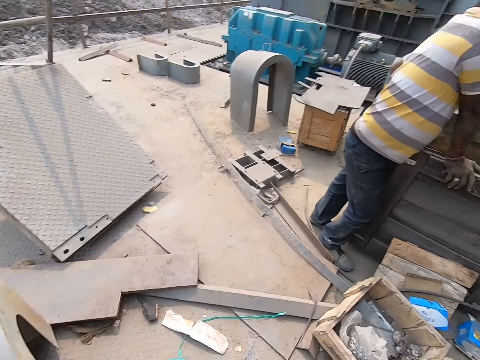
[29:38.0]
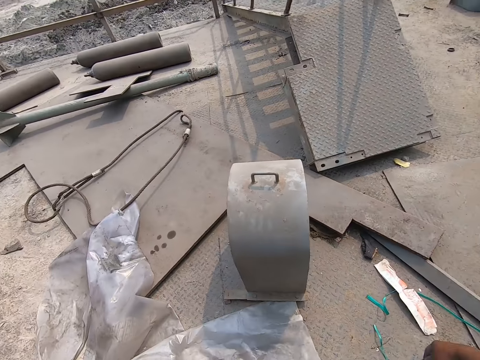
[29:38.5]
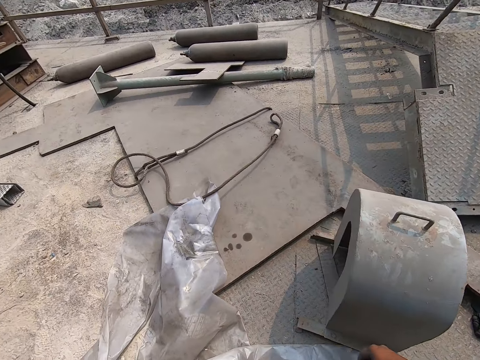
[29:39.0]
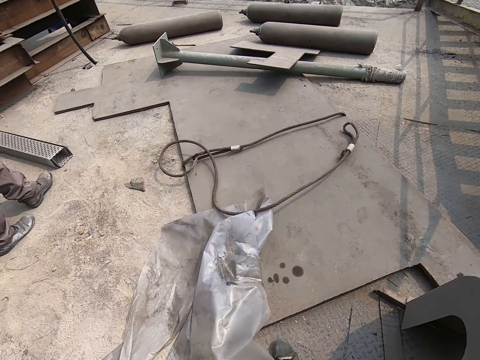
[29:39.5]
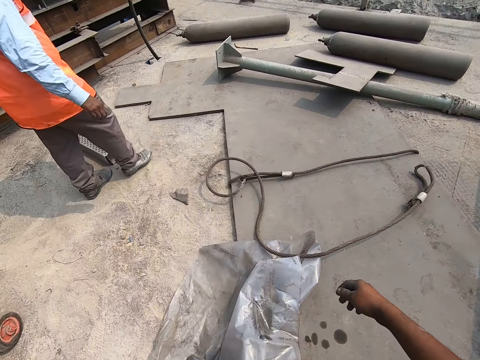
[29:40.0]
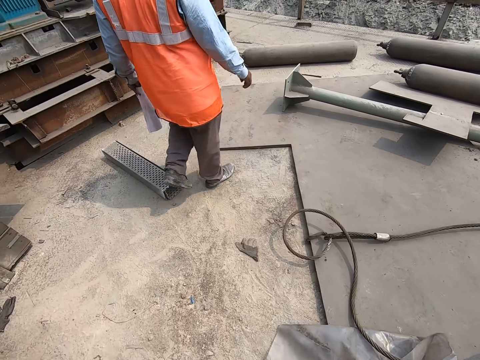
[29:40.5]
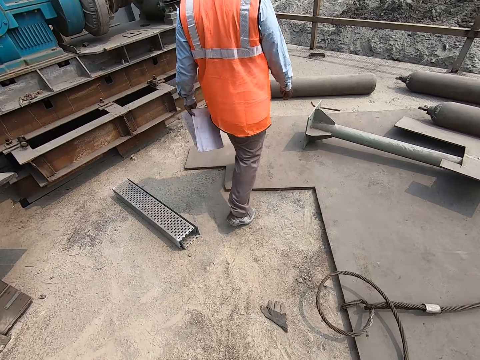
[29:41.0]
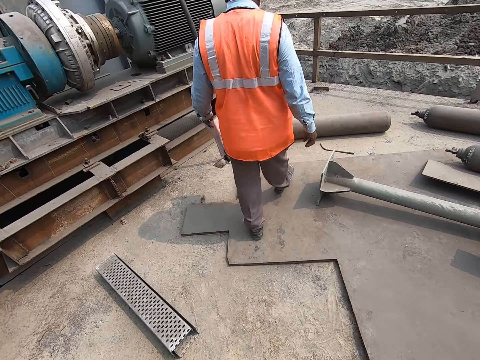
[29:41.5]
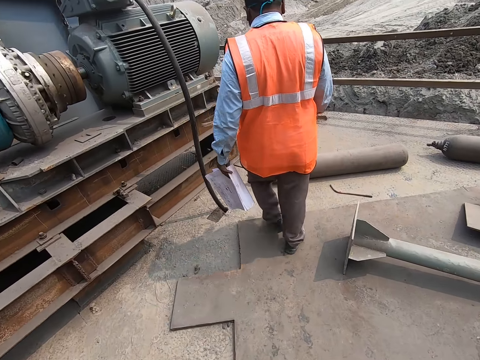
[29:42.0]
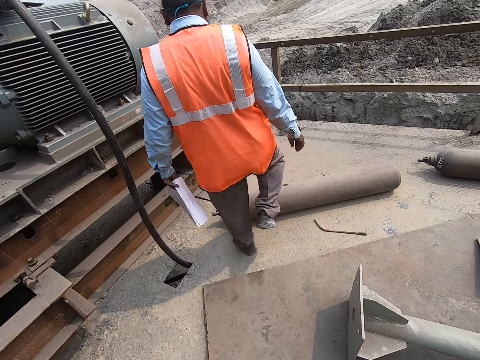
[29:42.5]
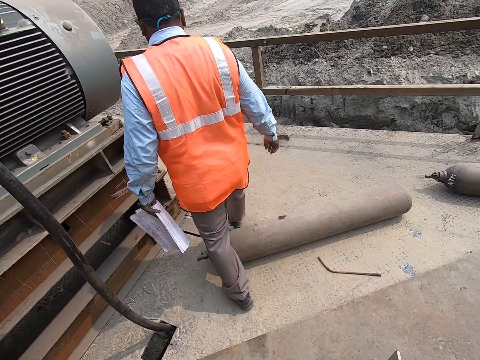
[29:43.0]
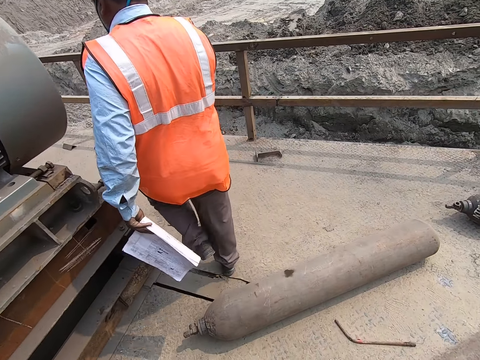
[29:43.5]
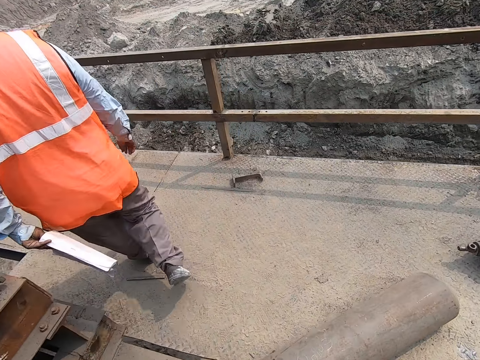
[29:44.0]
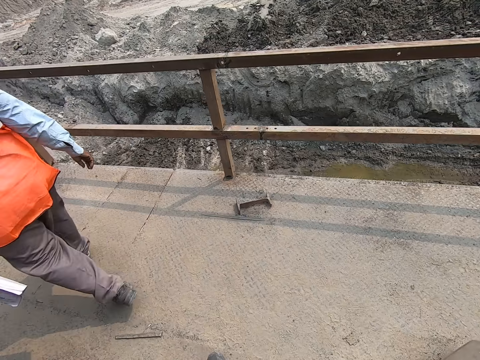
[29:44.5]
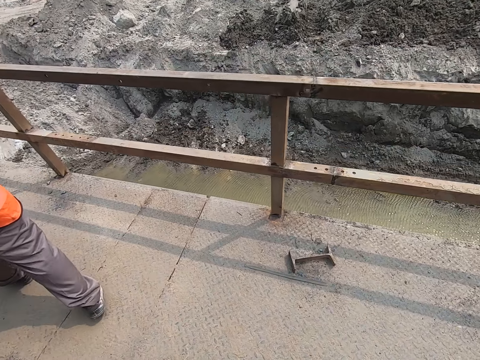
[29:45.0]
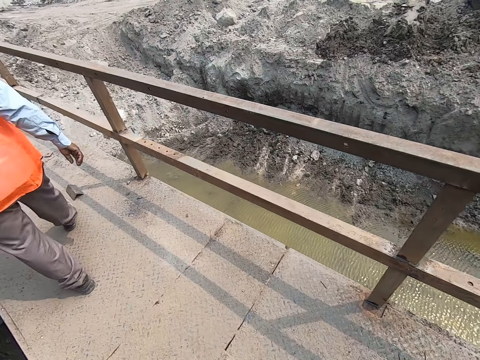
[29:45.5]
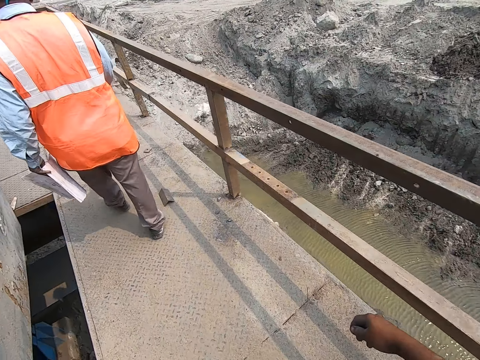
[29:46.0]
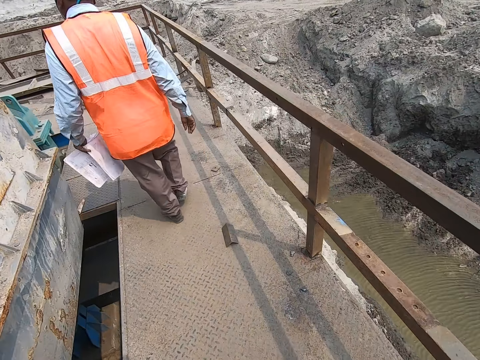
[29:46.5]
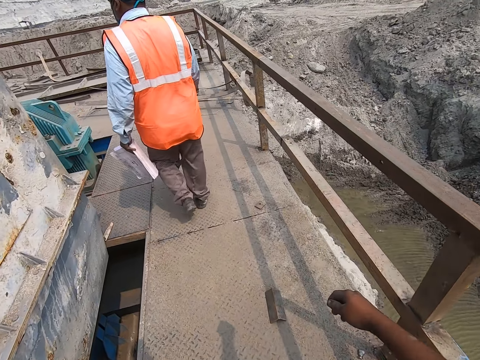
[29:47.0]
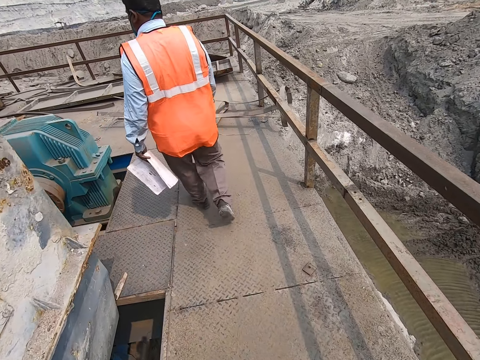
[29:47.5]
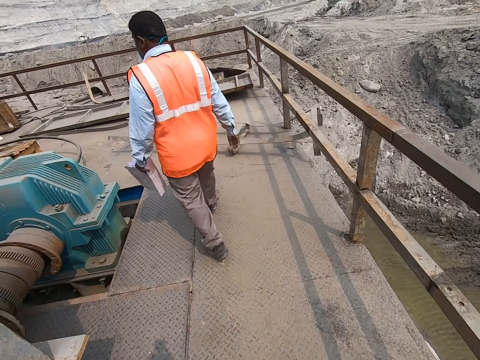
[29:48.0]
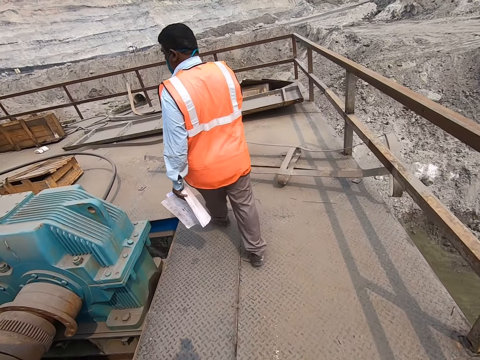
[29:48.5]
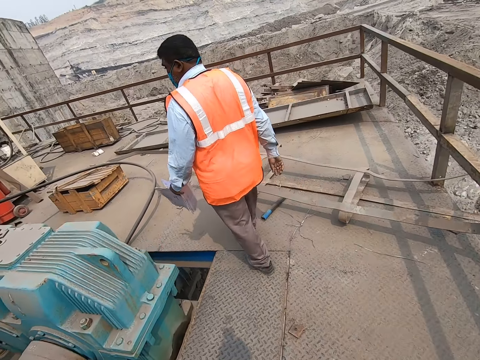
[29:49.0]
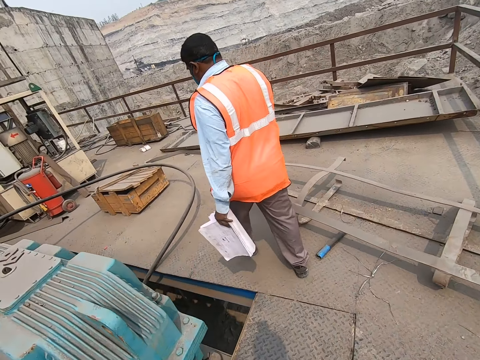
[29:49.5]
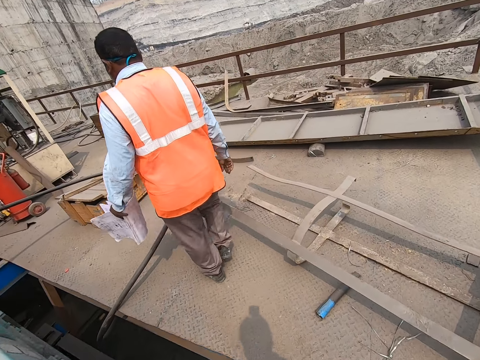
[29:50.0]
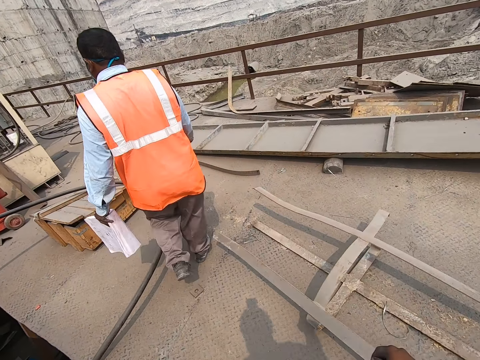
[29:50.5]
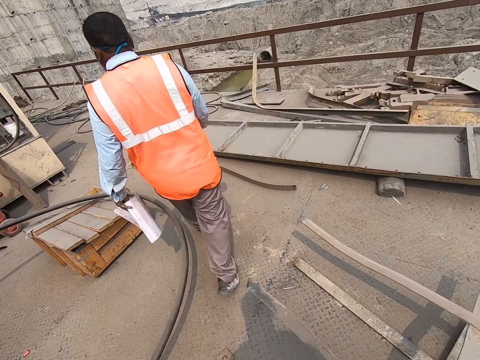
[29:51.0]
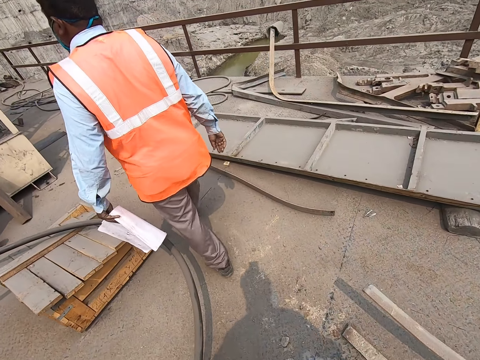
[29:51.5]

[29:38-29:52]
The camera wearer and the man walk around the factory building top.

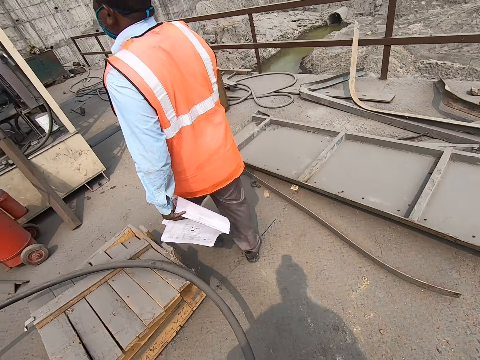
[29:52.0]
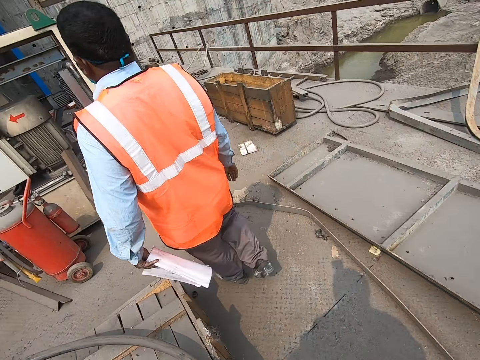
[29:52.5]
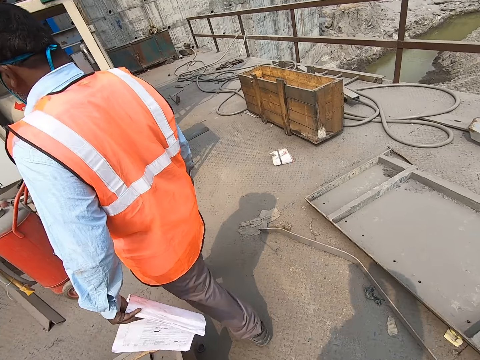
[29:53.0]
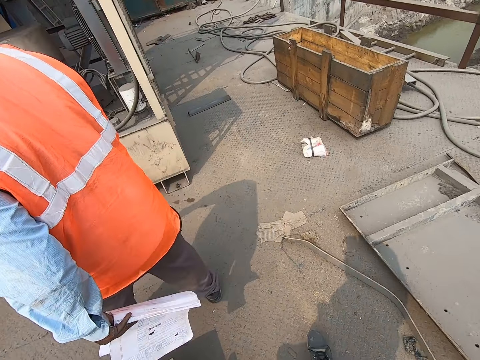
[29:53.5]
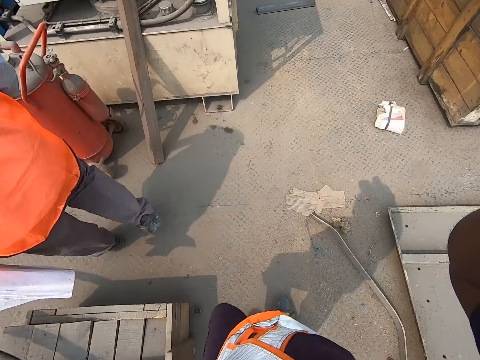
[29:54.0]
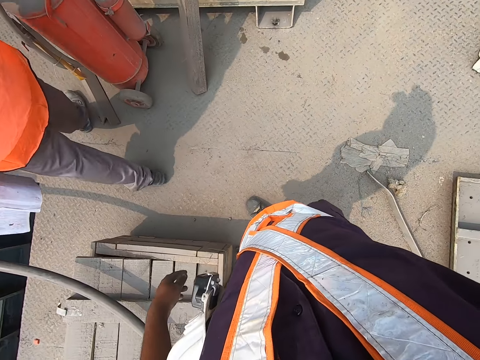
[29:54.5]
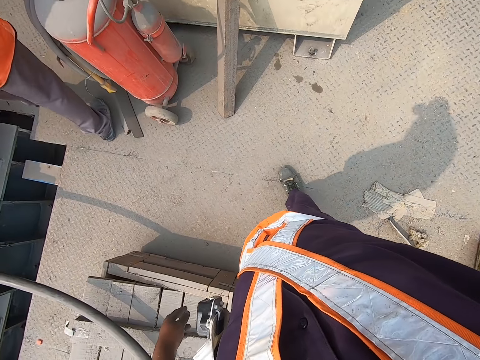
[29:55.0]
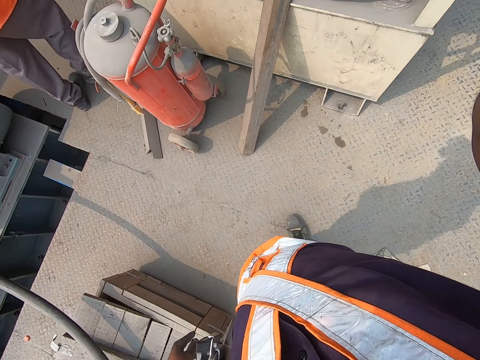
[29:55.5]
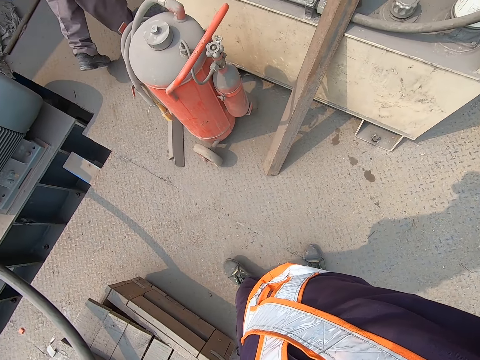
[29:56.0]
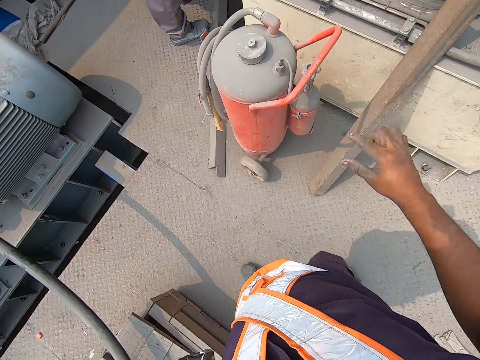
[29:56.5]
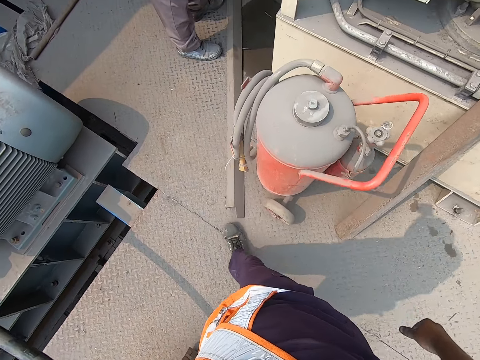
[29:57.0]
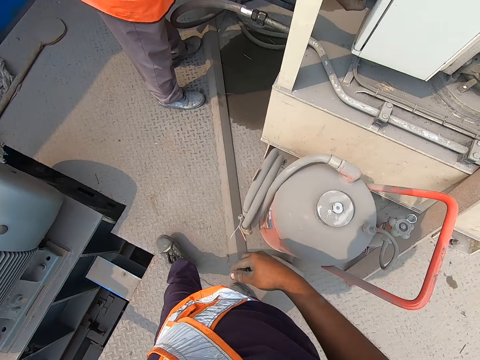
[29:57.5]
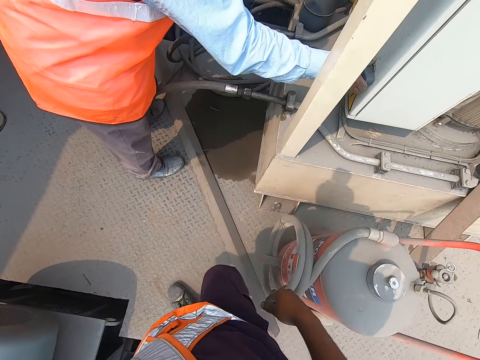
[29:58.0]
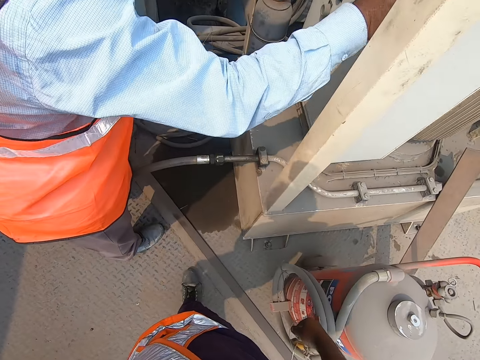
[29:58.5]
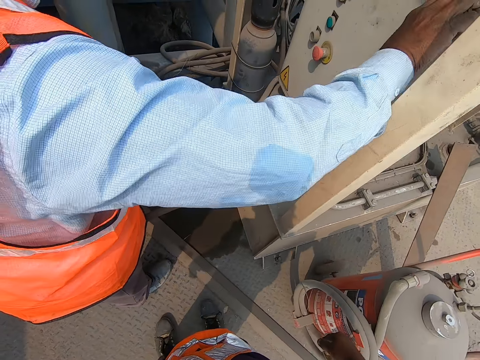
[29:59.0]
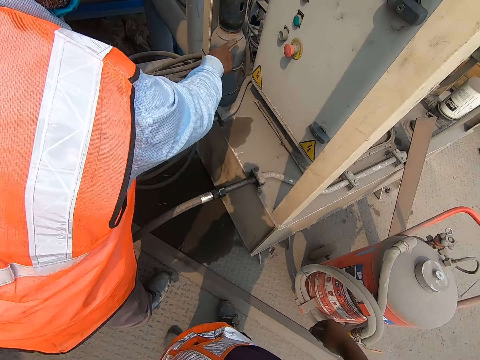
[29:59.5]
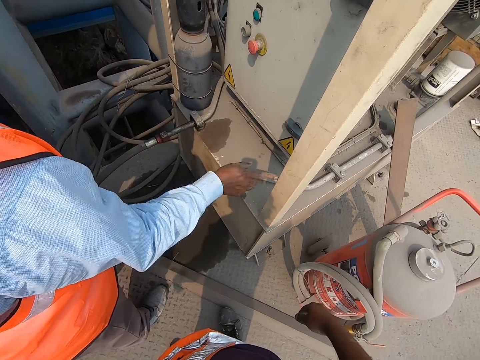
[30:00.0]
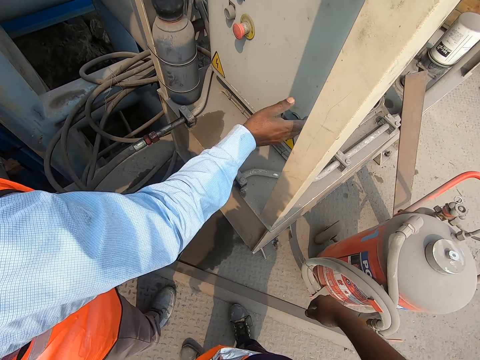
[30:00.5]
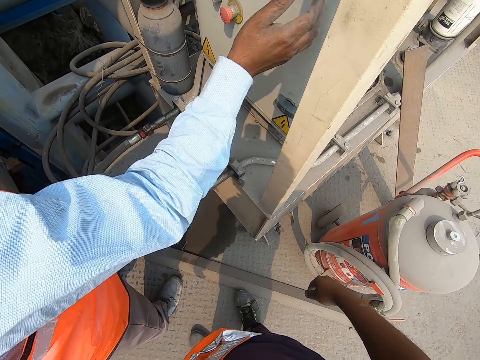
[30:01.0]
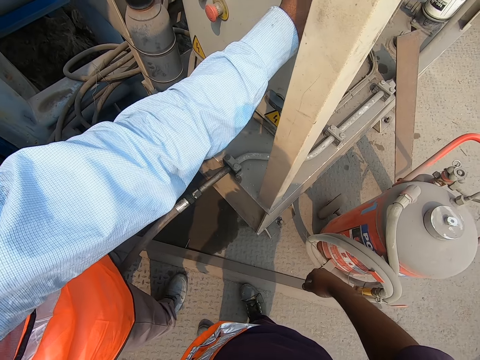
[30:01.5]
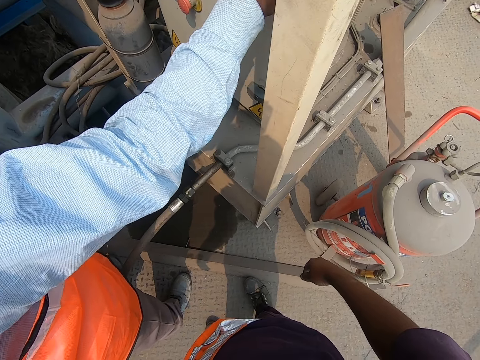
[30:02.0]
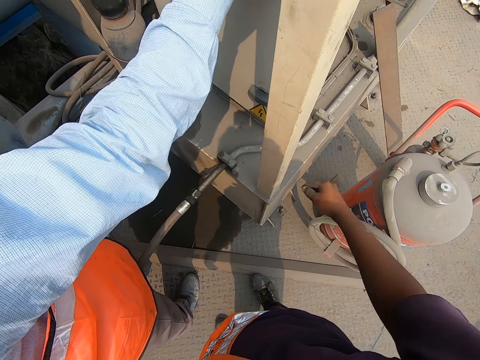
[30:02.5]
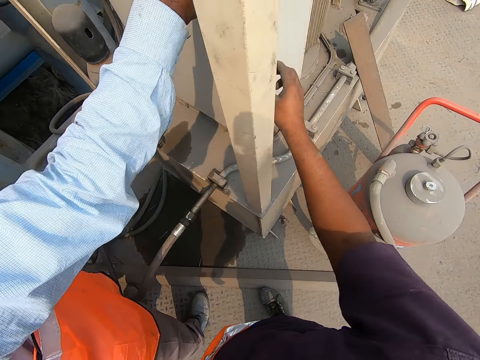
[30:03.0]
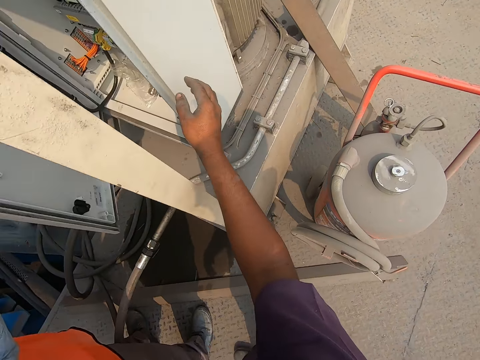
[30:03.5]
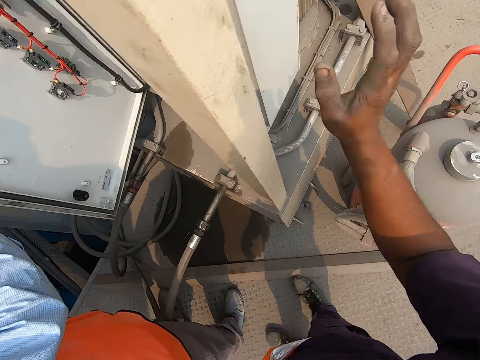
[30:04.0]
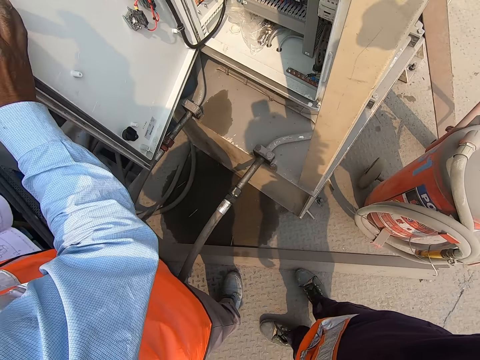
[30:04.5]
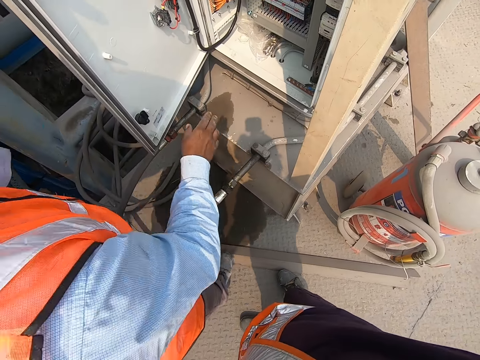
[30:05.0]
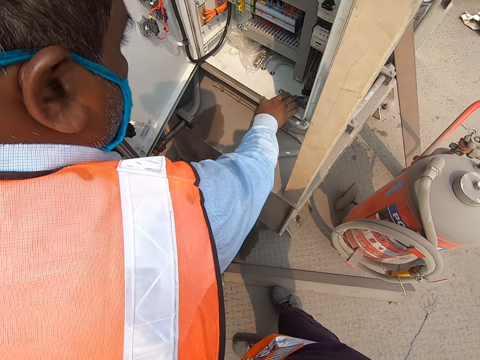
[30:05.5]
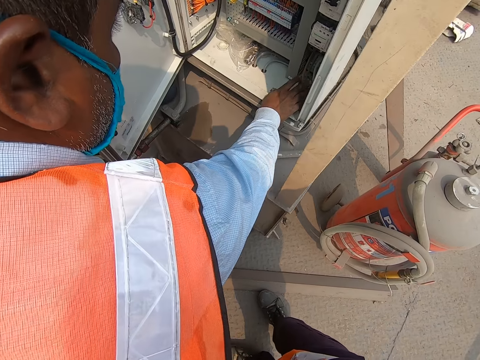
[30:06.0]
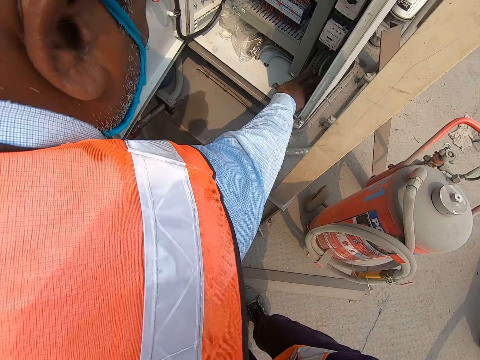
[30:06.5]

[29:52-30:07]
The camera wearer adjusts a camera on his head with his right hand. He lowers his right hand from his head. A man opens a control box with his right hand. The camera wearer converses with another man. A man points at the machine. The first man opens the control box with his right hand. The camera wearer points at the machine. He places his right hand on a metal pole. The other man moves his right hand around the control box. The man touches the machine.
